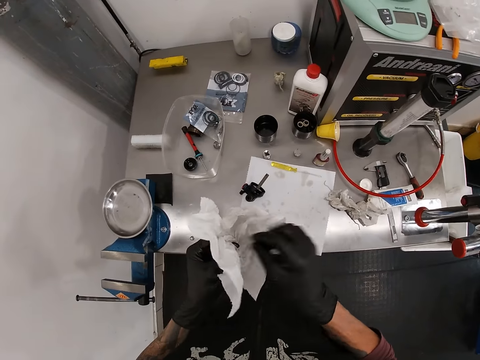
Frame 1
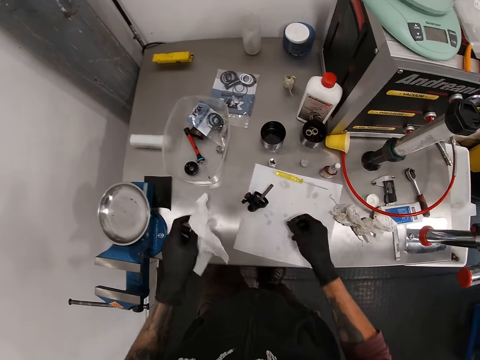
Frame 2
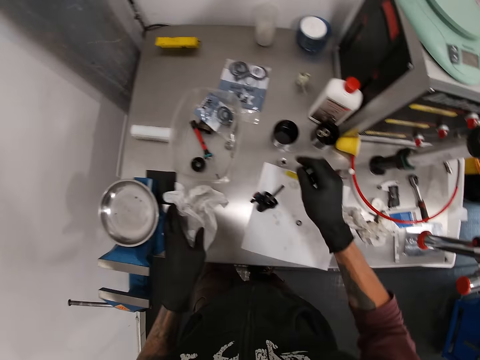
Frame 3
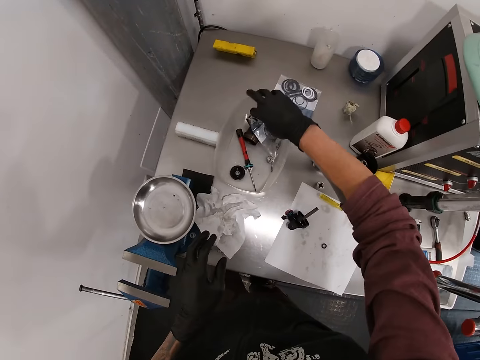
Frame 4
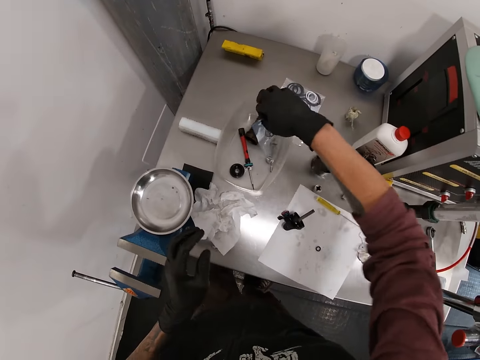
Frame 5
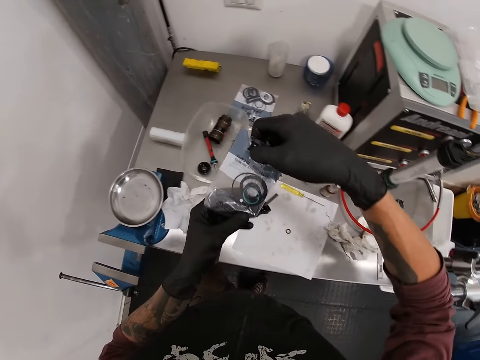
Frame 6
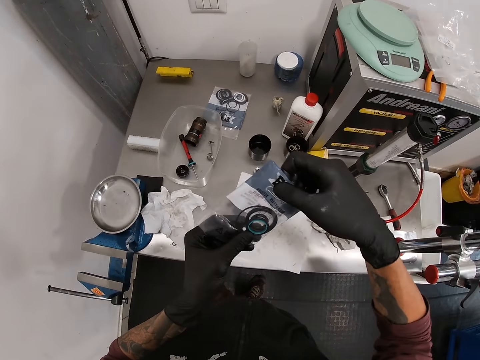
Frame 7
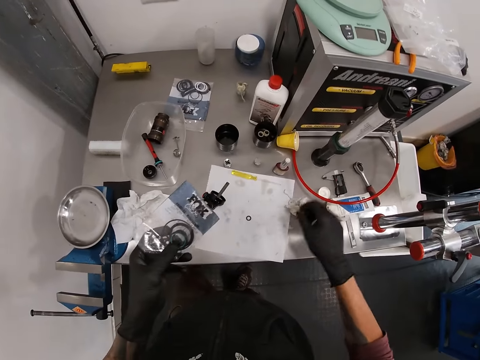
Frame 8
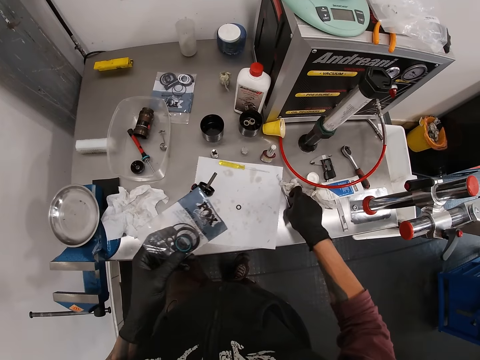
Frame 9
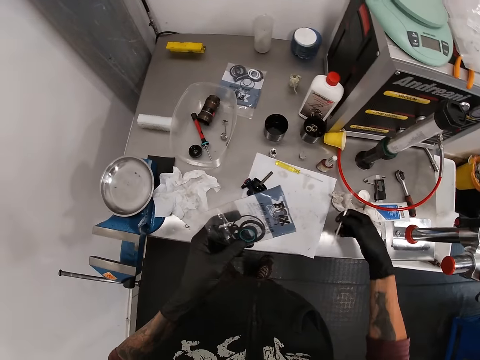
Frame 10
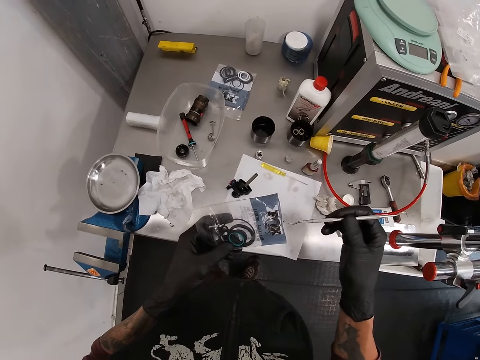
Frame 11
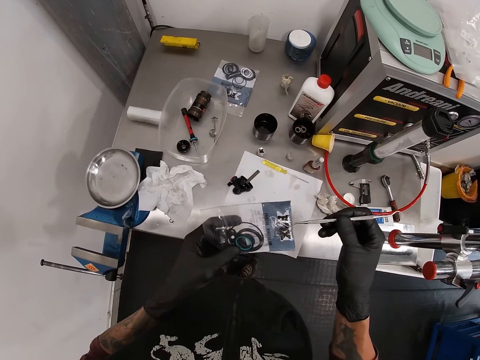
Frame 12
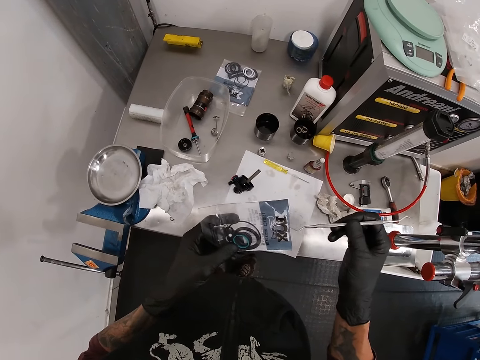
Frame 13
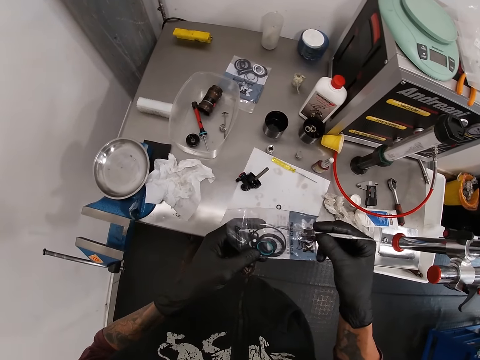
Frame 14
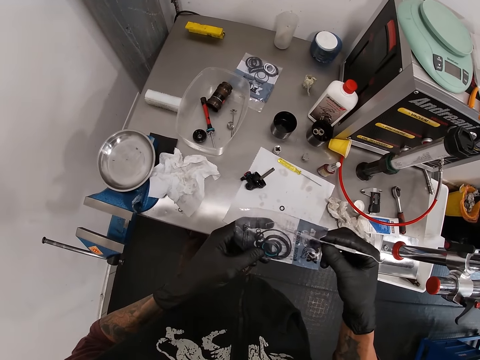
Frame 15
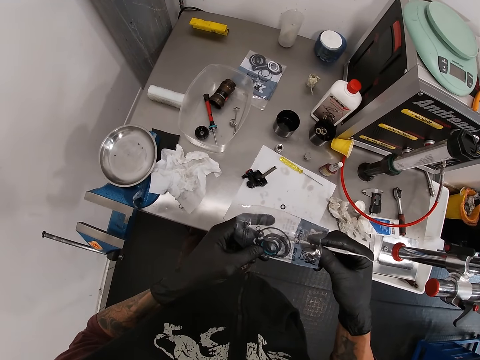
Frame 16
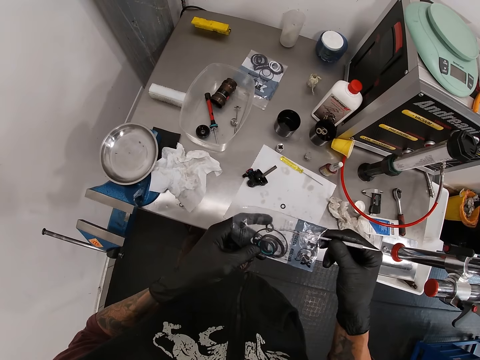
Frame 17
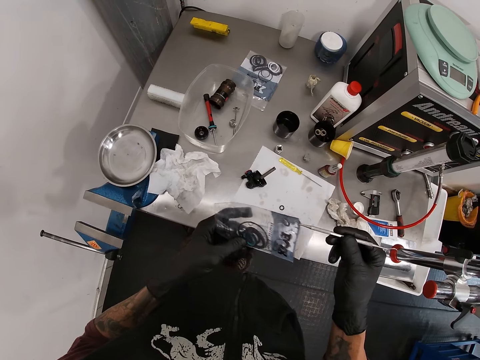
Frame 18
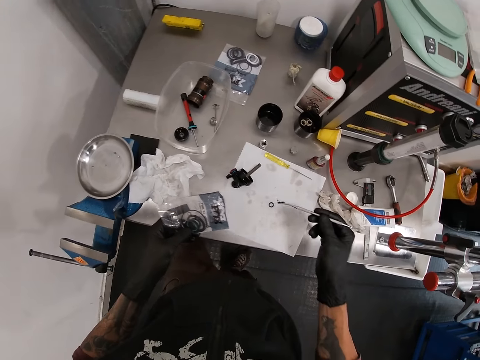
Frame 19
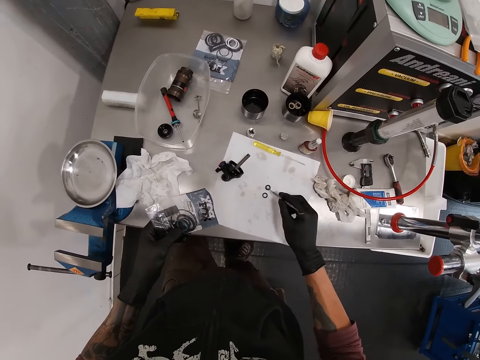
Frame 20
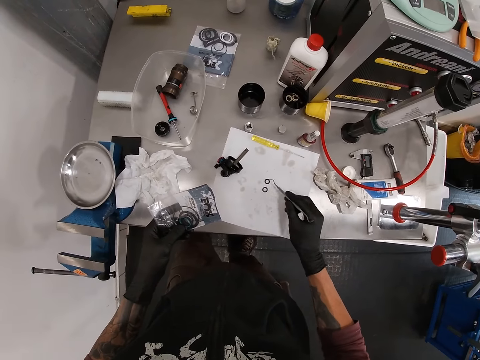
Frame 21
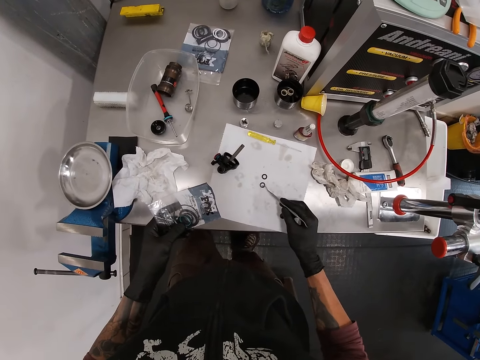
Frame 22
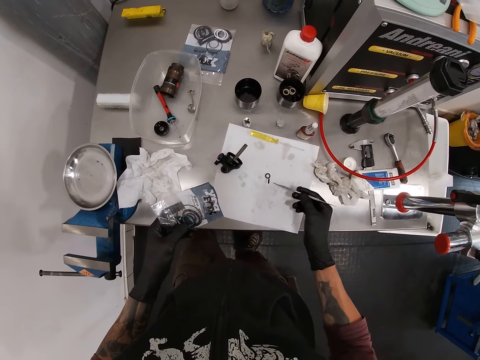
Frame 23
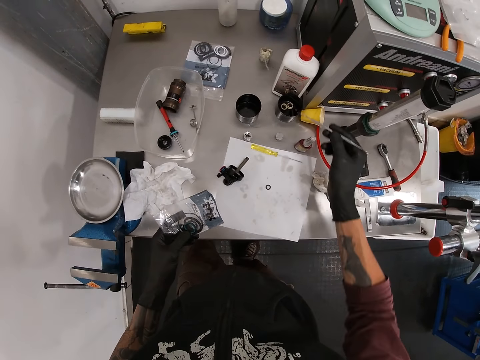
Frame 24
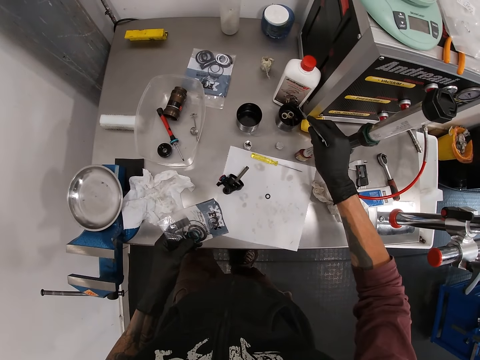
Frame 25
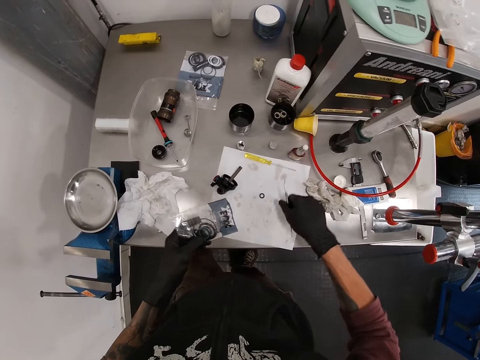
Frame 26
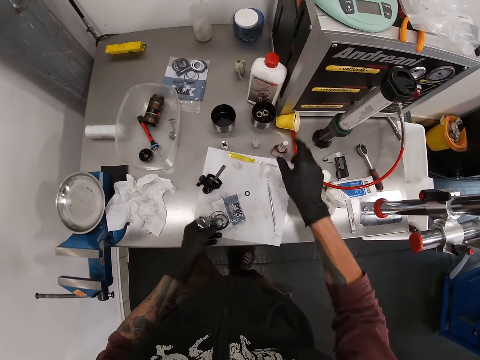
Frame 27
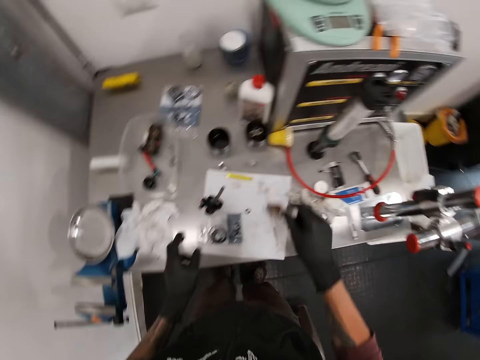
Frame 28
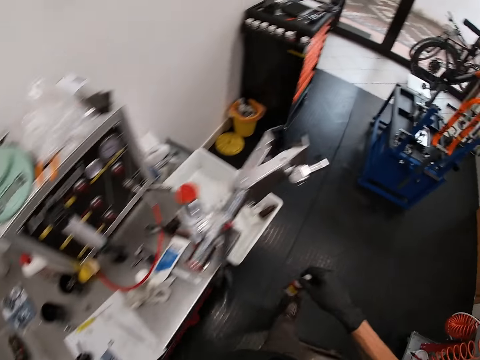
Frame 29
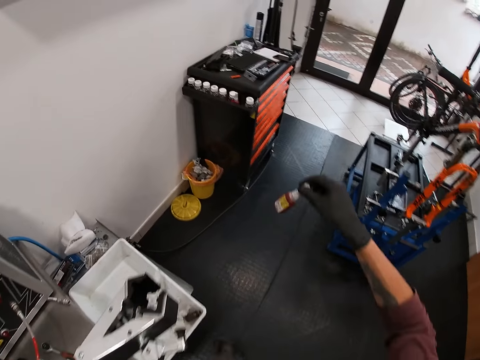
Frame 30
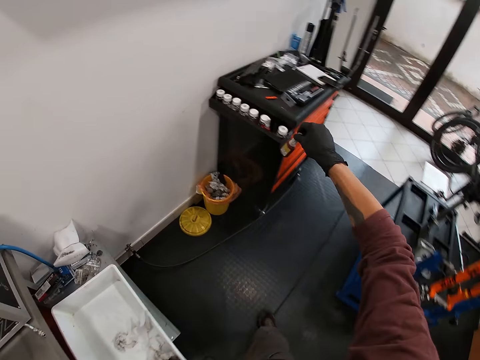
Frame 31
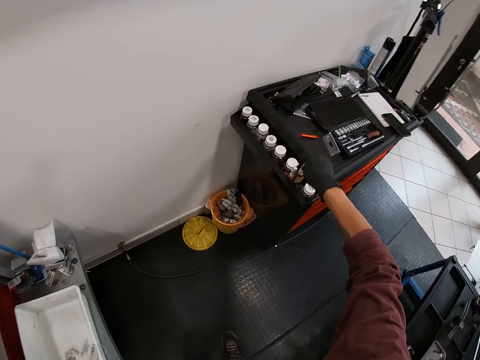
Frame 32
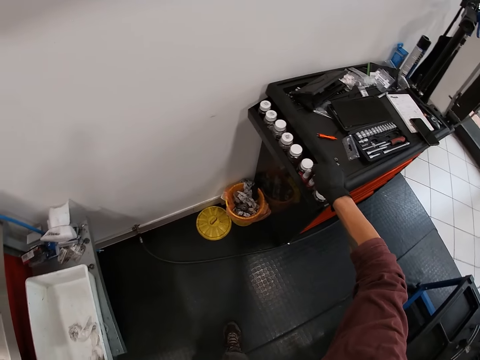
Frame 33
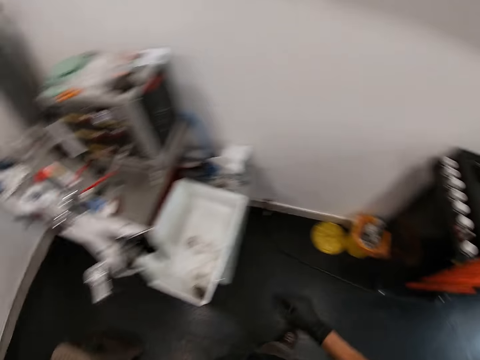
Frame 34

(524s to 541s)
The camera wearer places the small metal ring on the table with his right hand. He places the piece of paper on the table with his left hand. He picks a plastic bag with his right hand. He holds the plastic bag with his hands. He picks a pin from the table with his right hand. He brings the metal ring from the plastic bag with the pin. He places the metal ring on the table with the pin in his right hand. He picks the small metal ring with the pin in his right hand. He places the small metal ring in a cup with the pin in his right hand. He places the pin on the table with his right hand. He picks the container of glue or bottle from the table with his right hand. He holds the bottle. He walks in the room. He places the container of glue on a rack with his right hand.

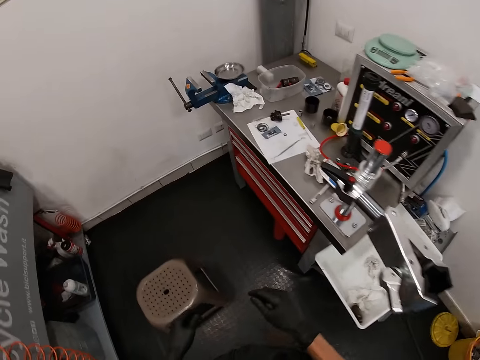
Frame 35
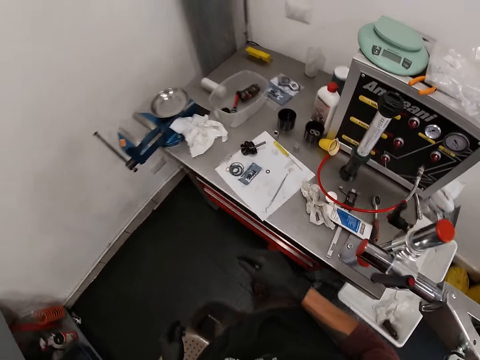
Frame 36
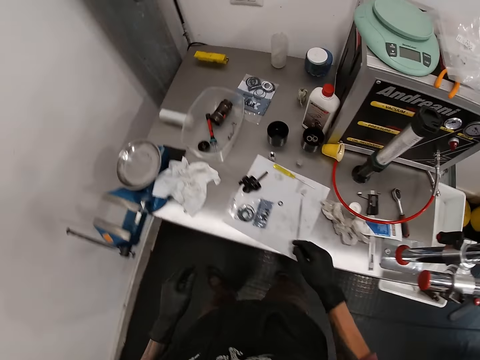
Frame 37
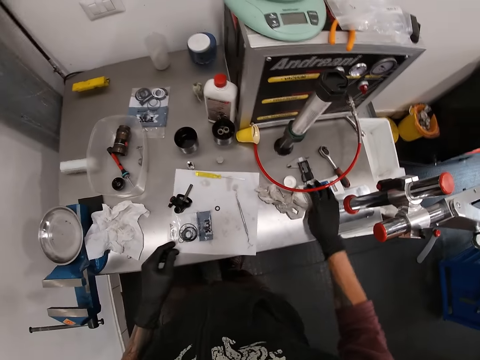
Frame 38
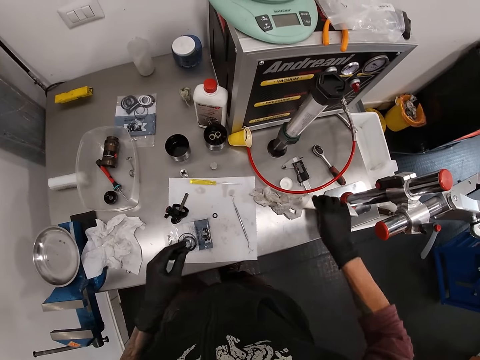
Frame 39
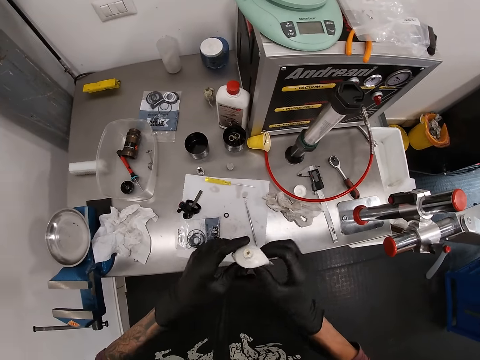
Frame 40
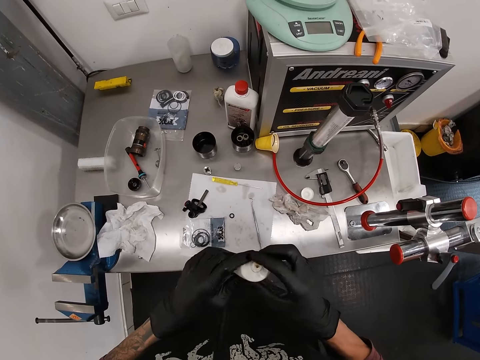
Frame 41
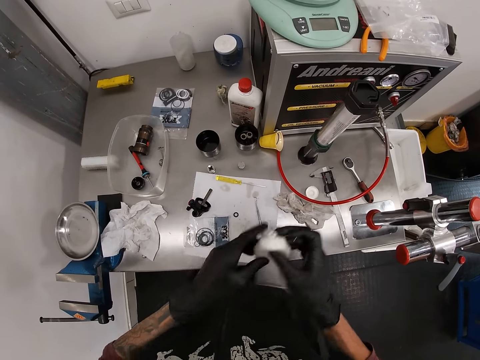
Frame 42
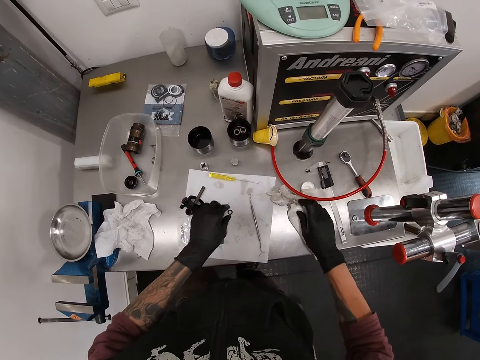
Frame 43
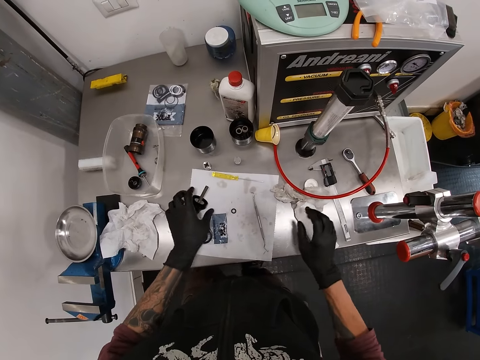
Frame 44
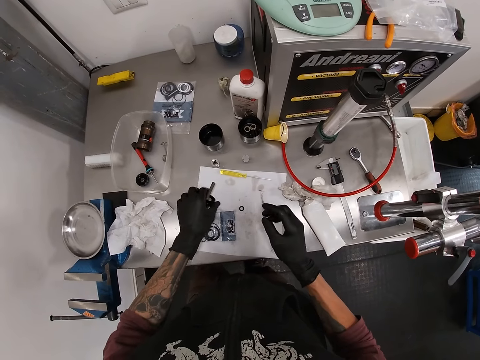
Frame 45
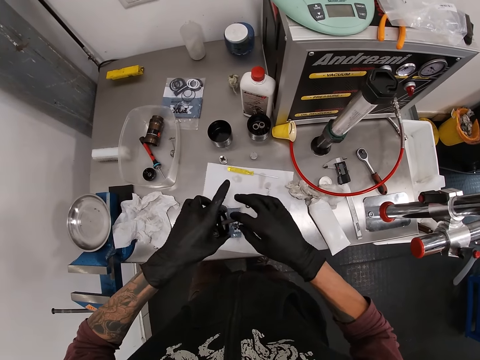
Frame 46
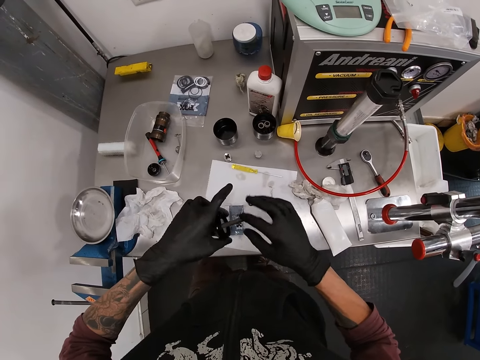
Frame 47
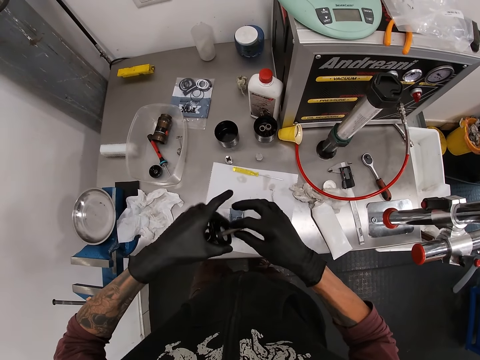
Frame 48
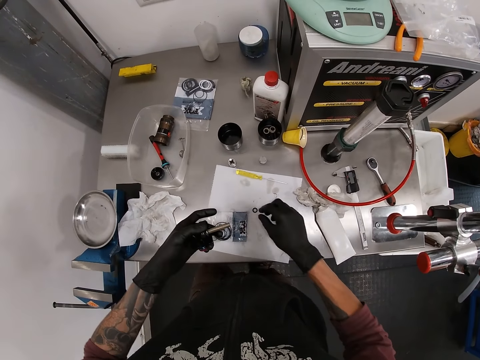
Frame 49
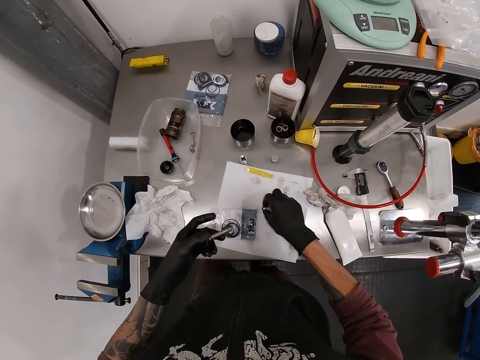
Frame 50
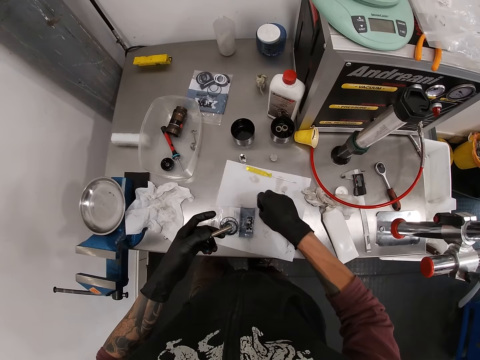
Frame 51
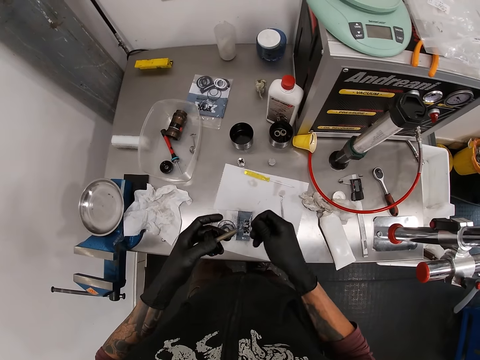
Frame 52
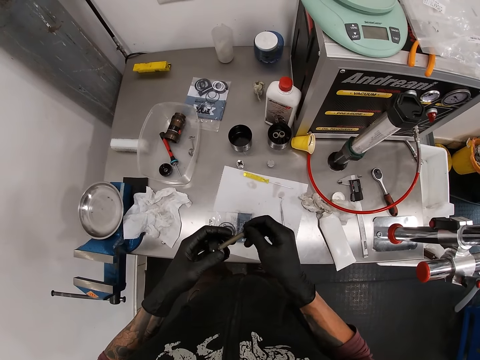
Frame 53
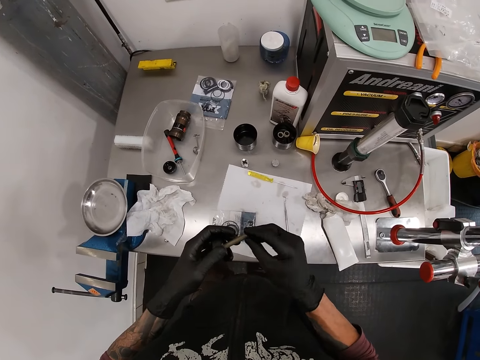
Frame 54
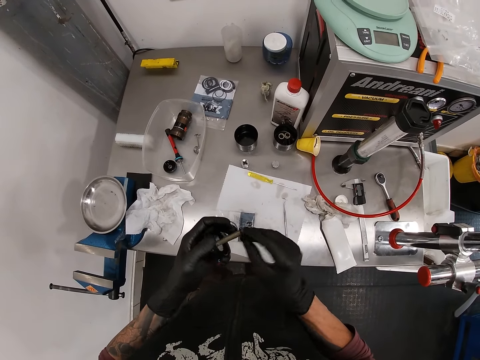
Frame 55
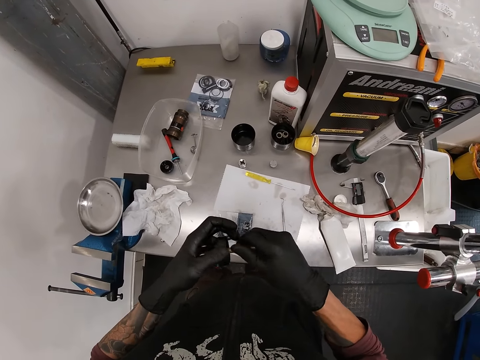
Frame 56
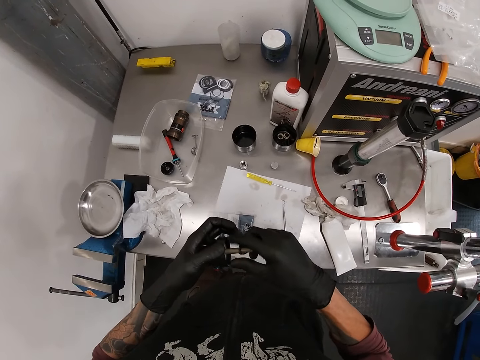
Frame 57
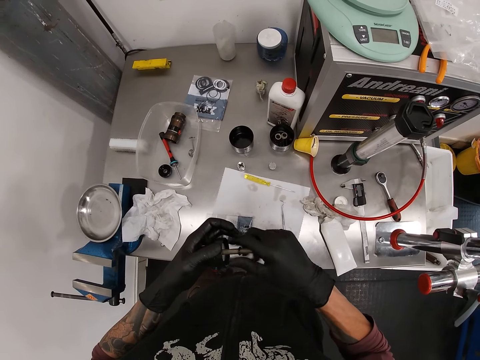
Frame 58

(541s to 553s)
The camera wearer walks in the room. He picks a tube-like container from the table with his right hand. He holds the tube-like container in his hands. He scoops the cream. He places the tube-like container on the table with his right hand. He picks the mechanical part from the table with his left hand. He rubs a substance on the scriber with his right hand. He picks the metal ring with his right hand from the table. He tightens the metal ring in the scriber.
